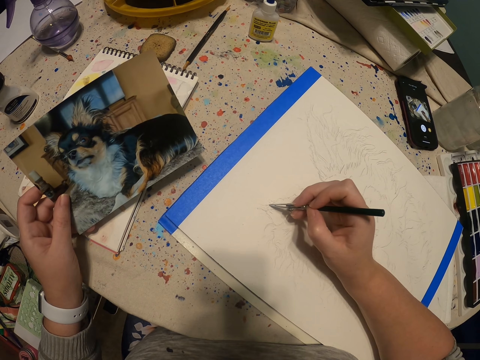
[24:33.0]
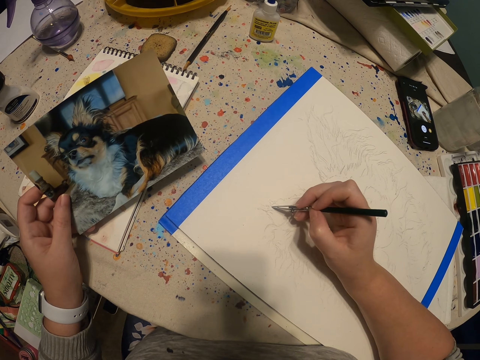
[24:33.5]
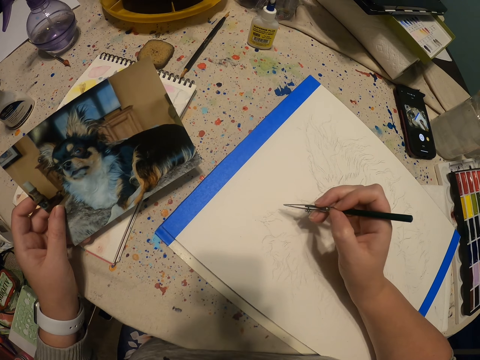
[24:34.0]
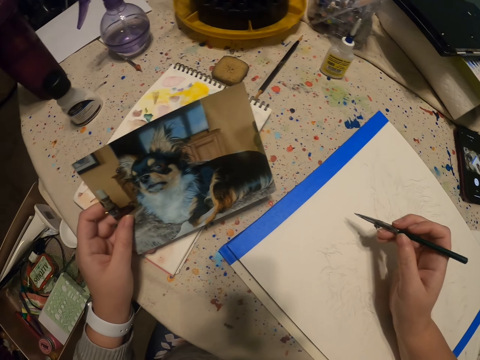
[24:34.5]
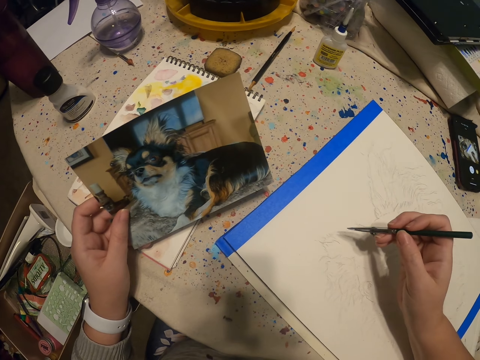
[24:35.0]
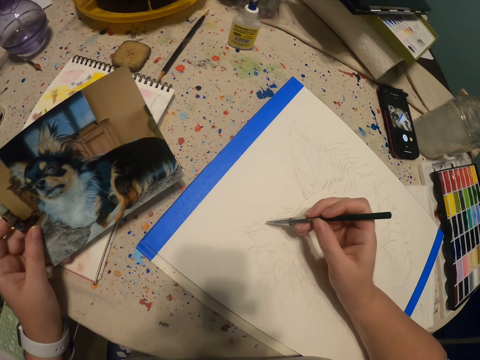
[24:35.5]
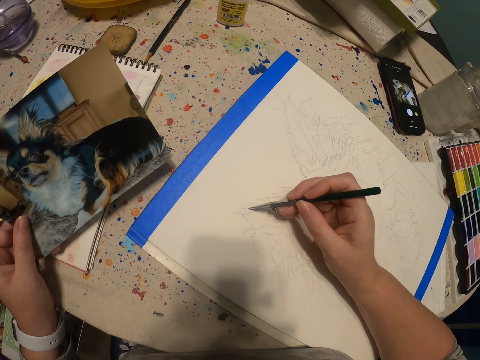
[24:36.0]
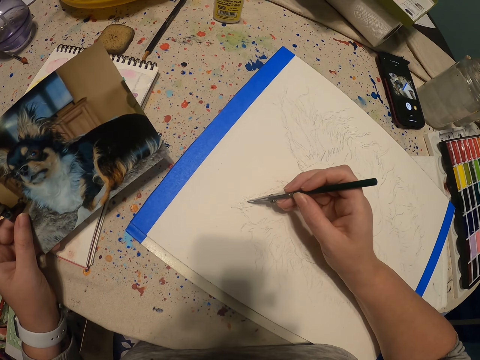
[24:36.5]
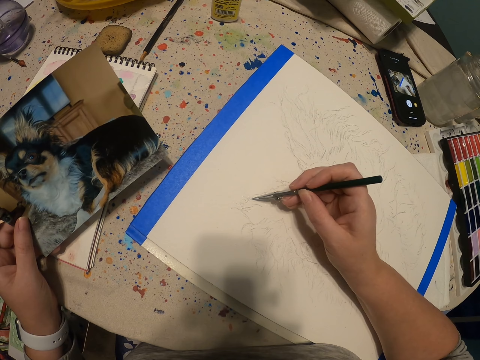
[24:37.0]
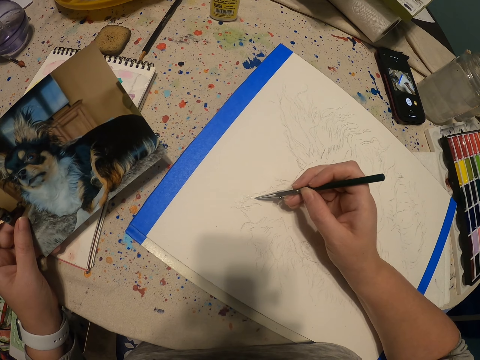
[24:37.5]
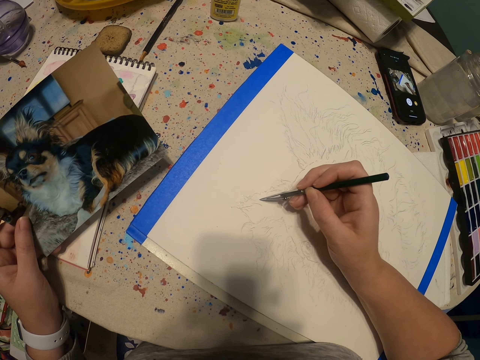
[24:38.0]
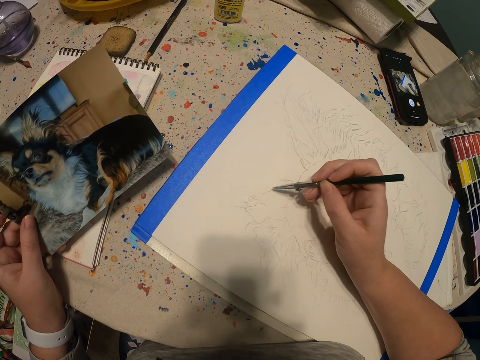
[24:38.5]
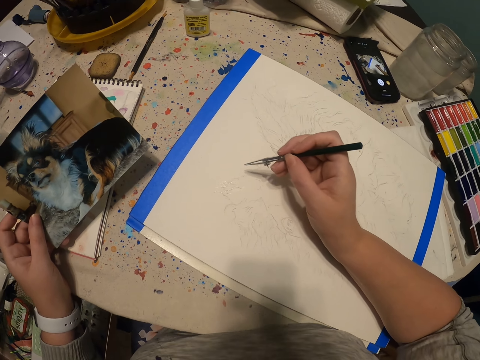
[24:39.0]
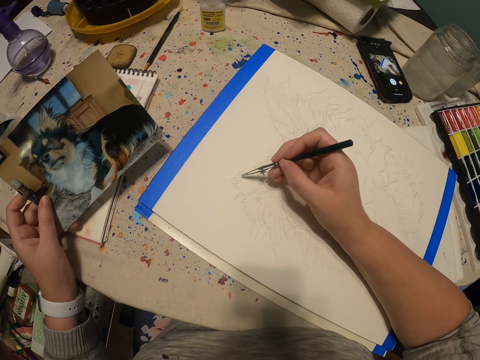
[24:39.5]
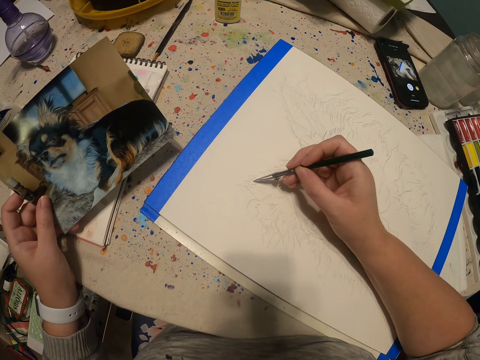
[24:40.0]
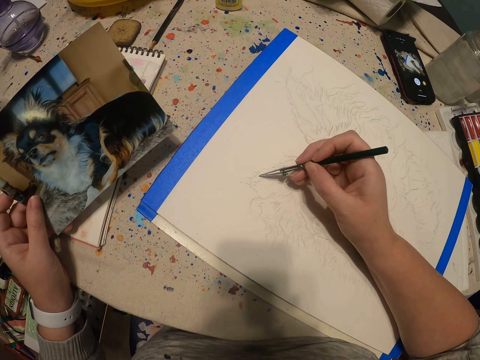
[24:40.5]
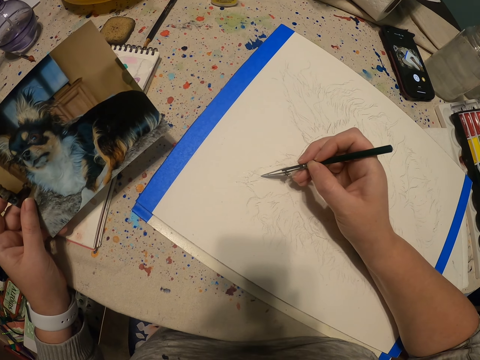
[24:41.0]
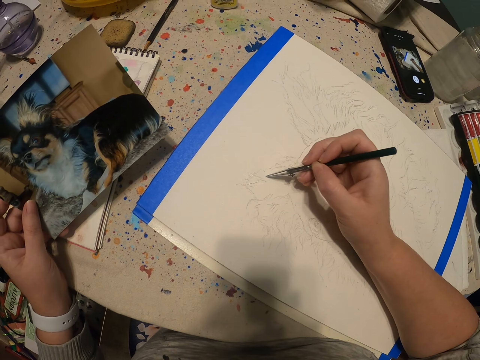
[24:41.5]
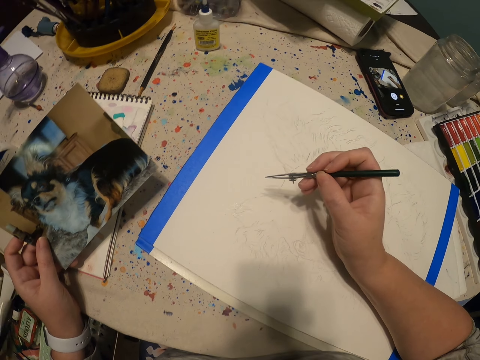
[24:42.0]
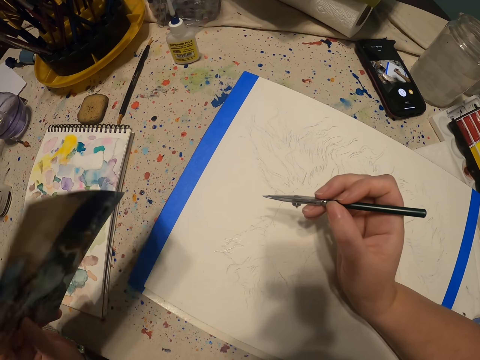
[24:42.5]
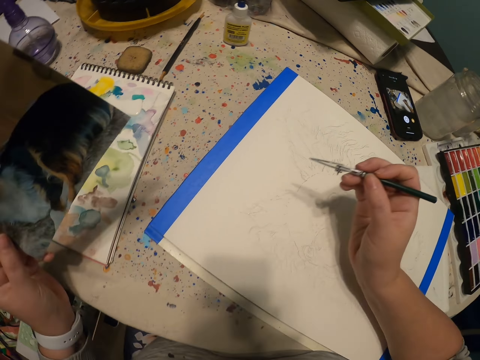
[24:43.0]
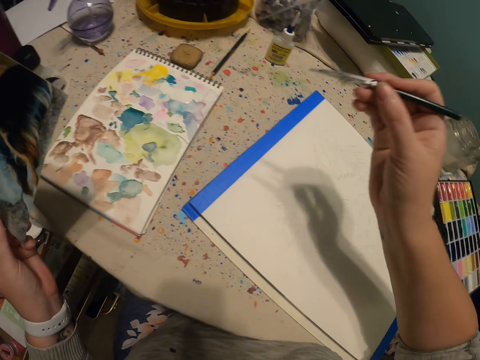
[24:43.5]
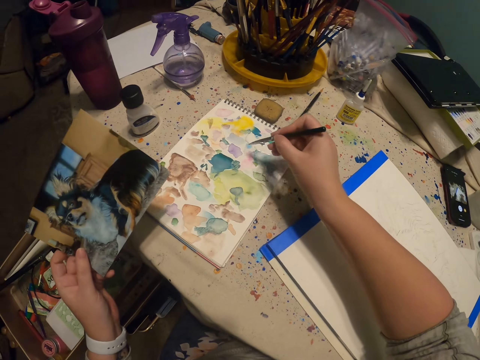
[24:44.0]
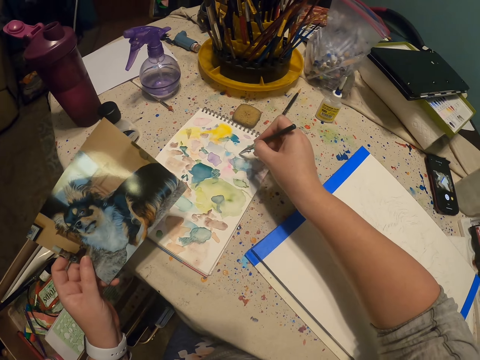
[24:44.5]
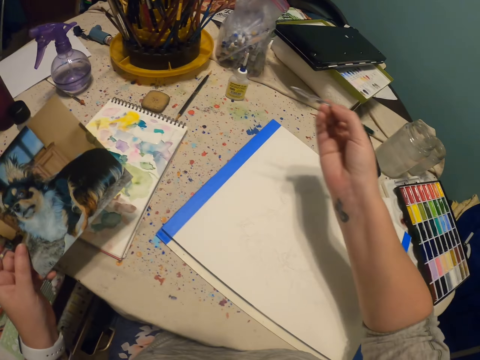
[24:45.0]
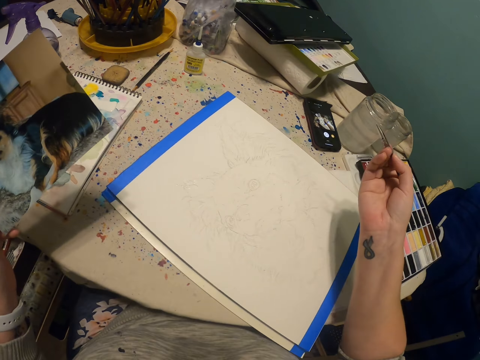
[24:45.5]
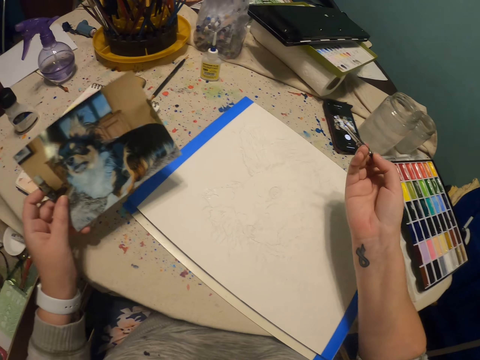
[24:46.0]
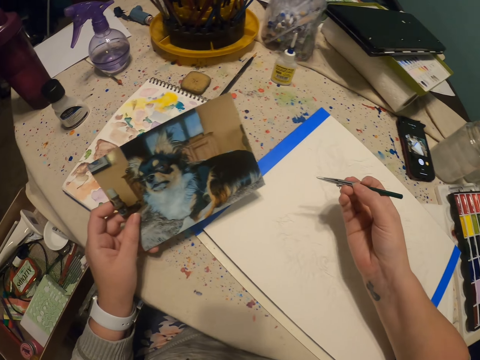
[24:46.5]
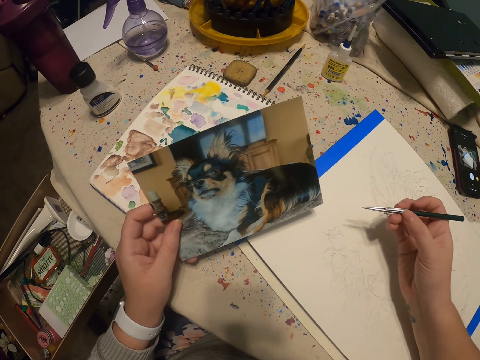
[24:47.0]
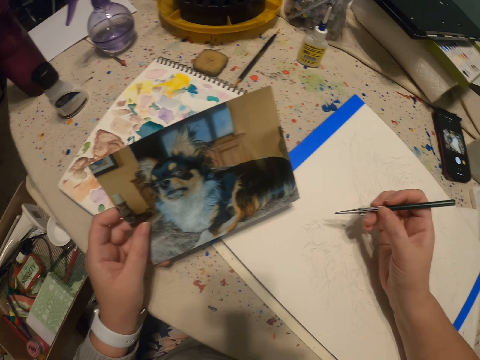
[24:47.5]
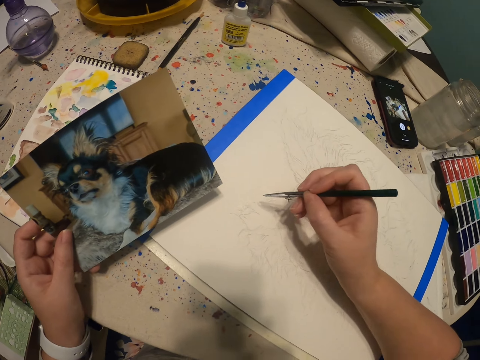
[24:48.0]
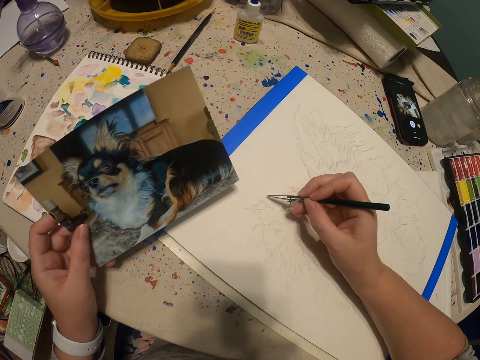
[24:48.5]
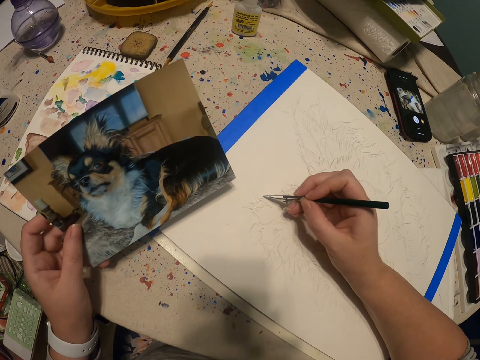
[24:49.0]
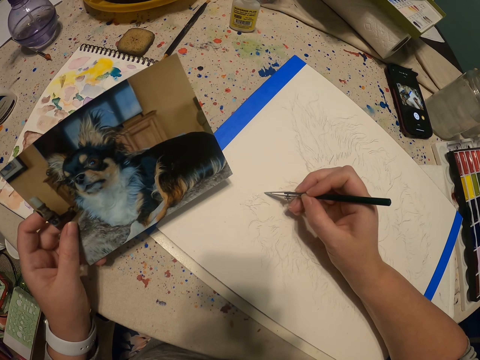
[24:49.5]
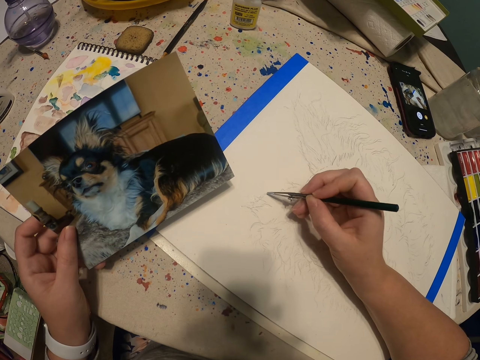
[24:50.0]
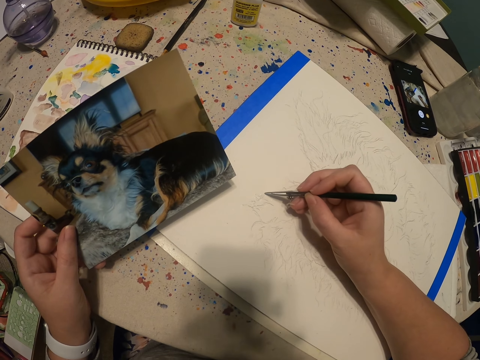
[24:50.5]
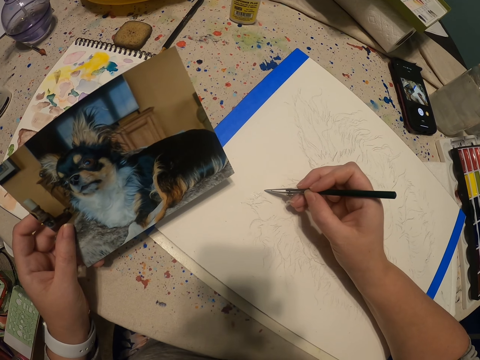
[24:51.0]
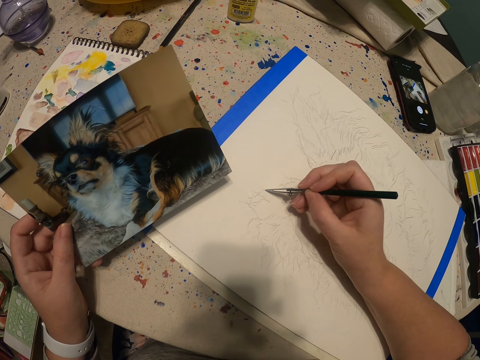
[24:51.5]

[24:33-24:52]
The camera wearer scoops paint with a paint pen. They draw a dog on the book with the paint pen.

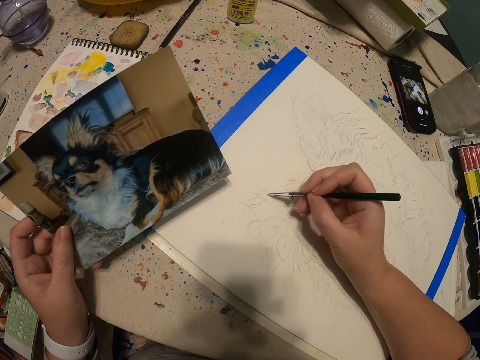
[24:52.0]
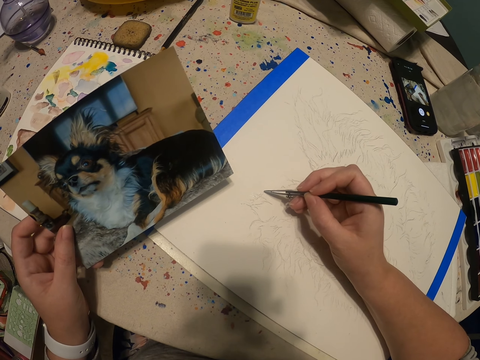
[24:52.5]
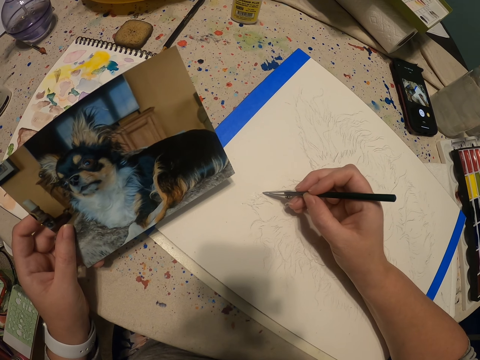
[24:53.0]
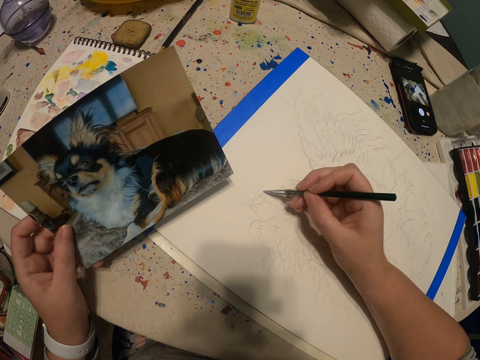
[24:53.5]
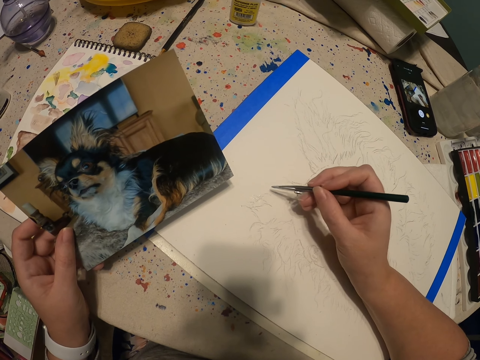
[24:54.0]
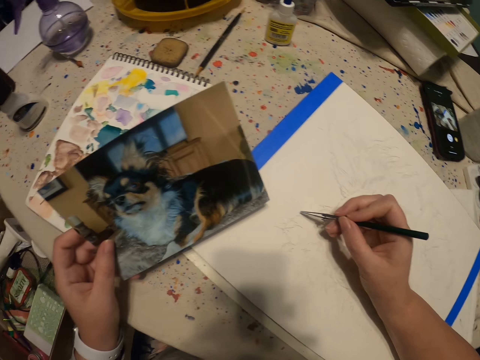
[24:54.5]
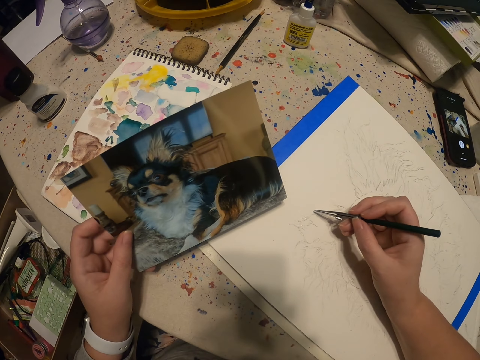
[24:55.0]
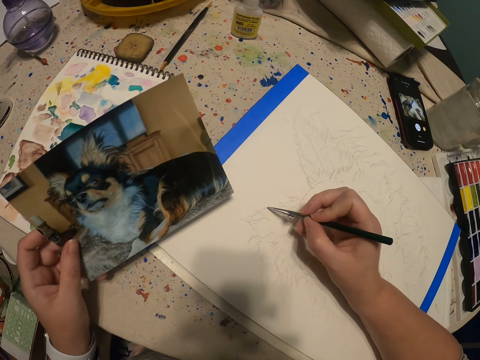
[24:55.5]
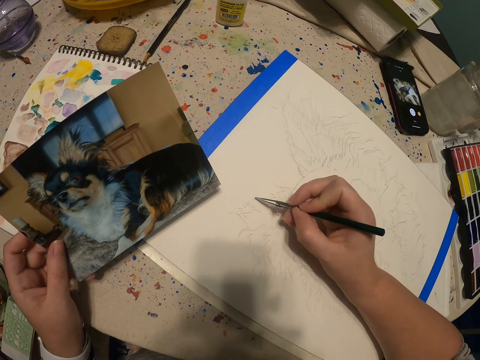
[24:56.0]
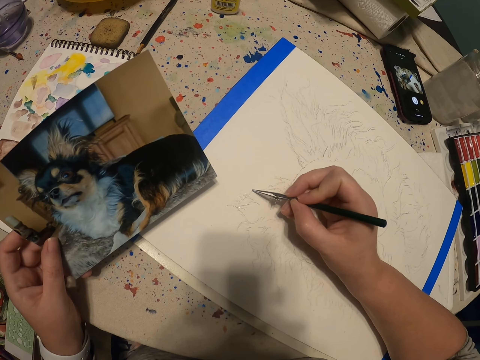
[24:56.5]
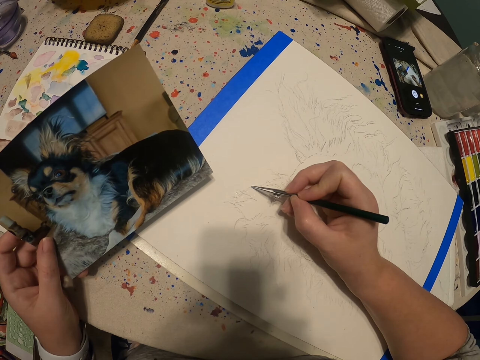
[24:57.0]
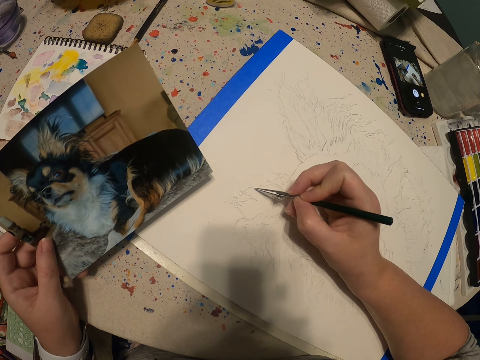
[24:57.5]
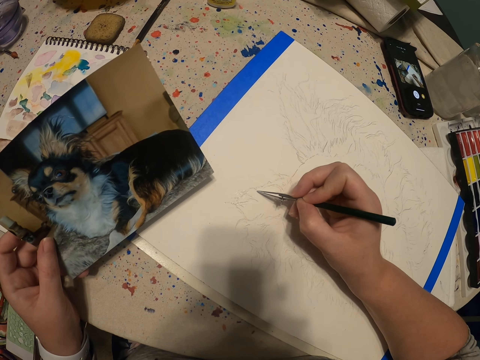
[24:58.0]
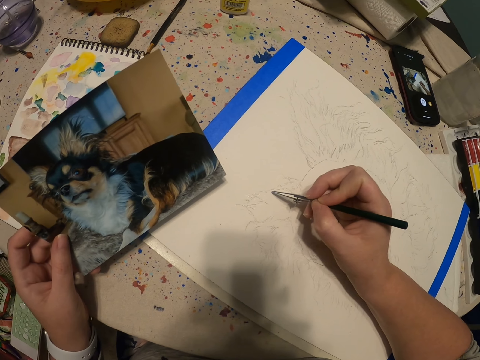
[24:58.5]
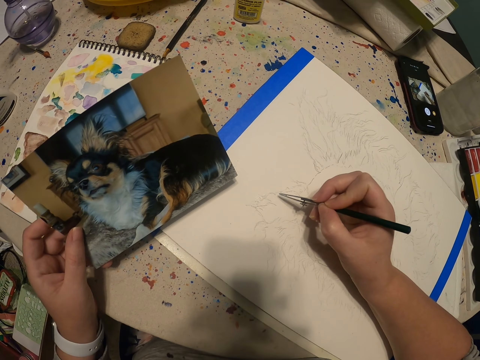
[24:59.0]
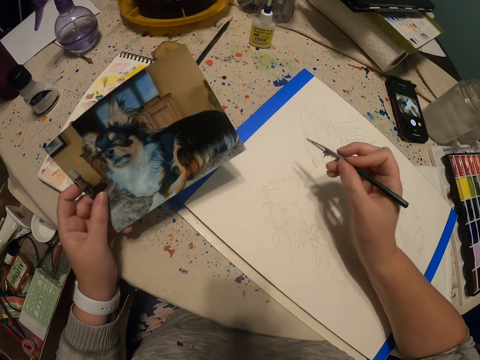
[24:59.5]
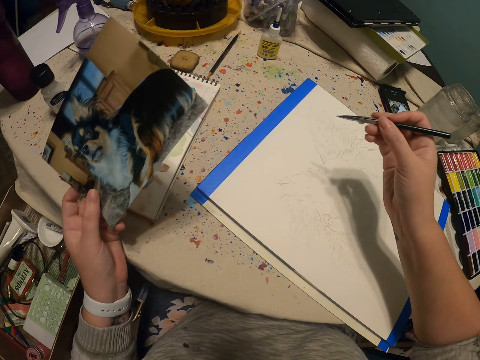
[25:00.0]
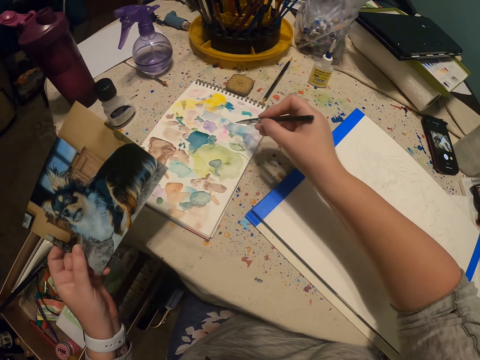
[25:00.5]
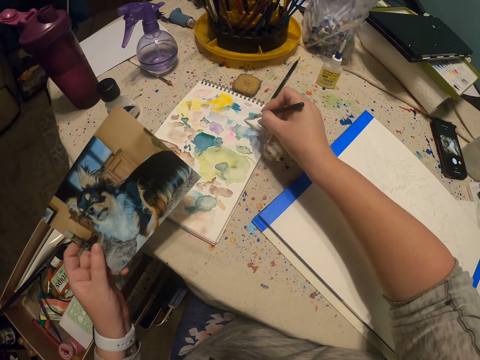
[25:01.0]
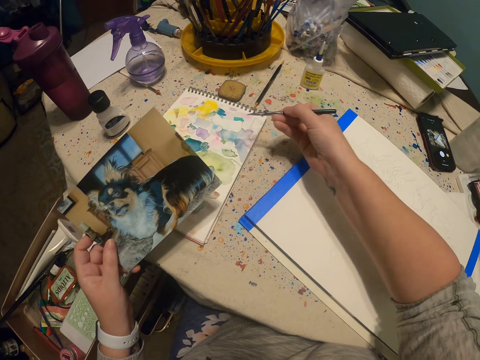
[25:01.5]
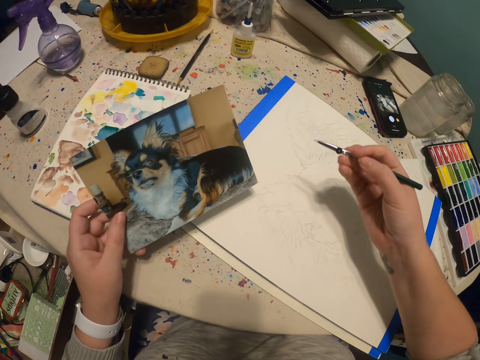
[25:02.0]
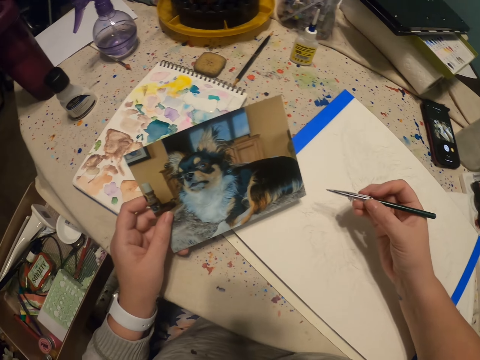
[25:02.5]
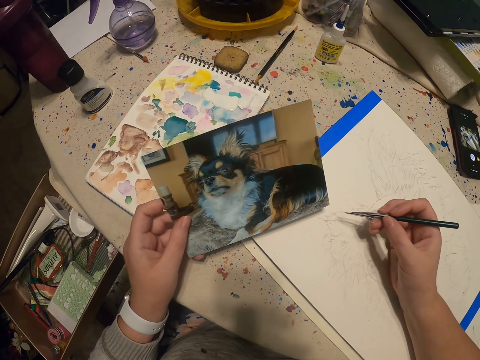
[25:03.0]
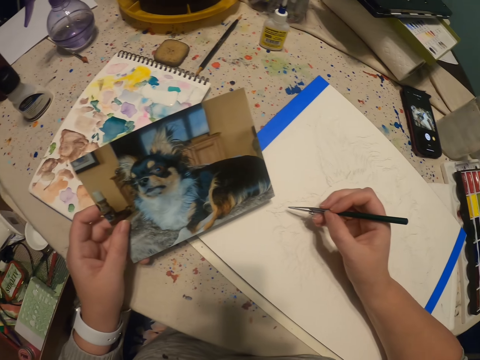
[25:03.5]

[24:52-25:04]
The camera wearer scoops paint with a paint pen.
